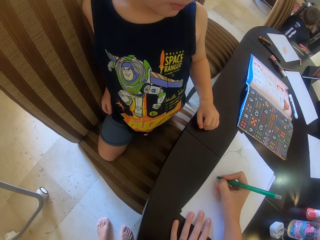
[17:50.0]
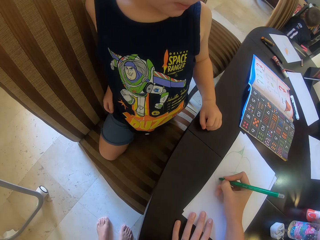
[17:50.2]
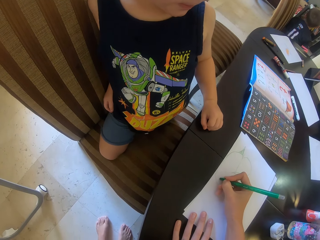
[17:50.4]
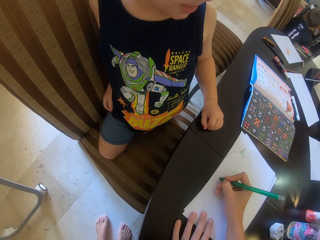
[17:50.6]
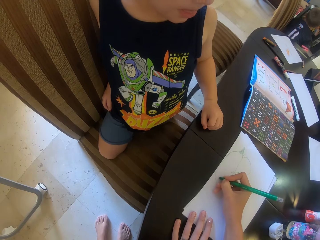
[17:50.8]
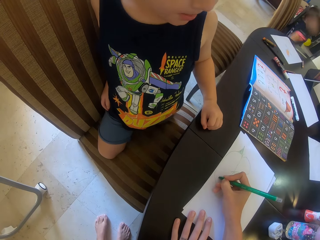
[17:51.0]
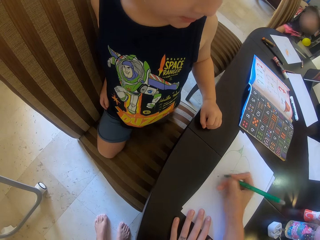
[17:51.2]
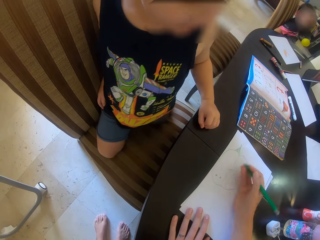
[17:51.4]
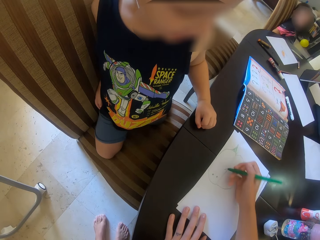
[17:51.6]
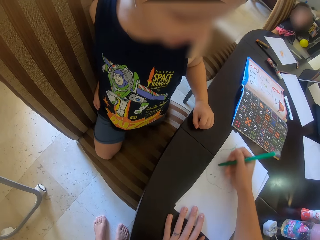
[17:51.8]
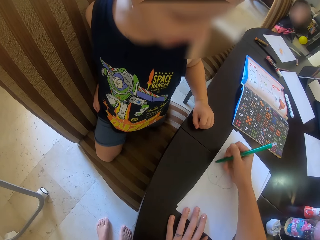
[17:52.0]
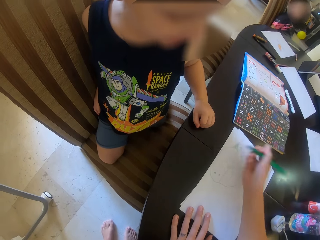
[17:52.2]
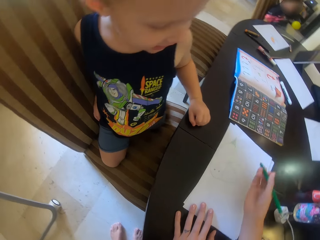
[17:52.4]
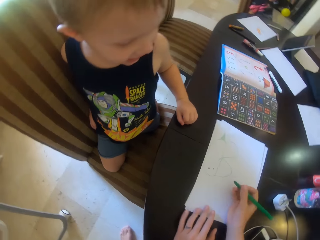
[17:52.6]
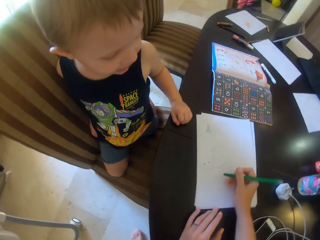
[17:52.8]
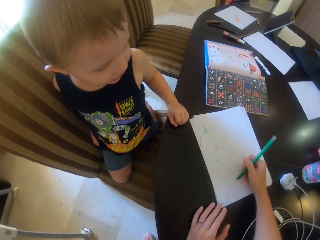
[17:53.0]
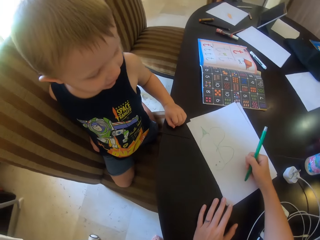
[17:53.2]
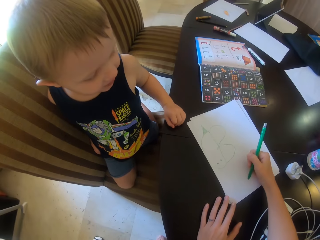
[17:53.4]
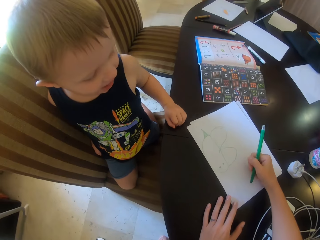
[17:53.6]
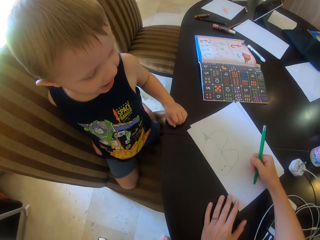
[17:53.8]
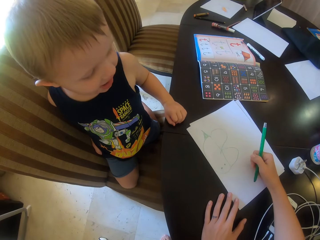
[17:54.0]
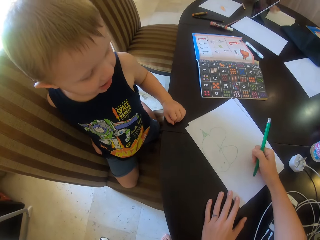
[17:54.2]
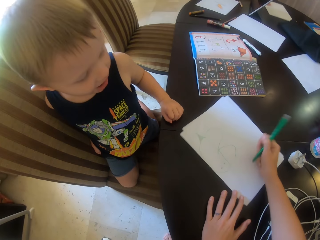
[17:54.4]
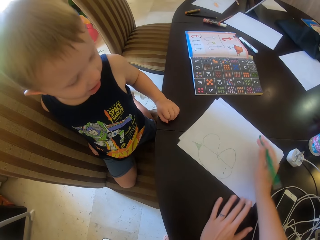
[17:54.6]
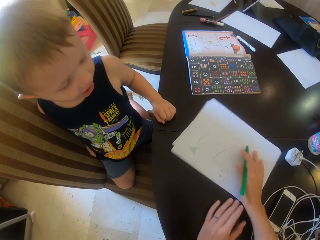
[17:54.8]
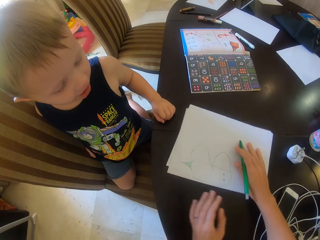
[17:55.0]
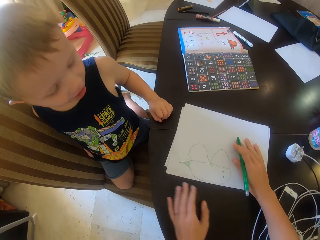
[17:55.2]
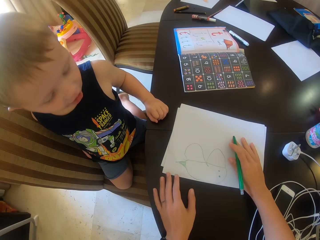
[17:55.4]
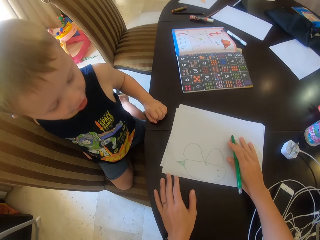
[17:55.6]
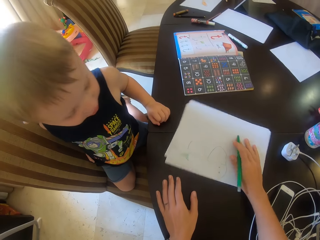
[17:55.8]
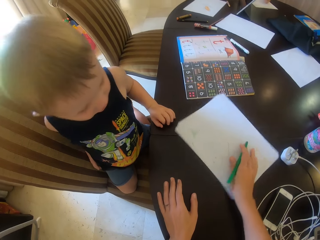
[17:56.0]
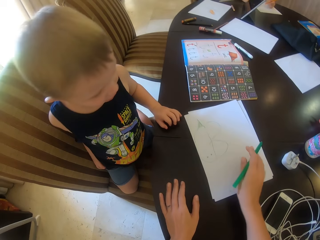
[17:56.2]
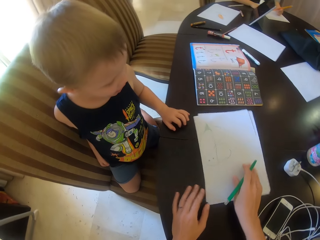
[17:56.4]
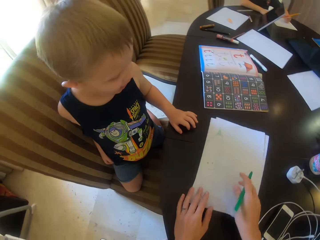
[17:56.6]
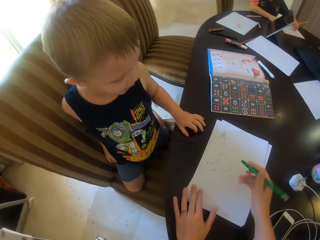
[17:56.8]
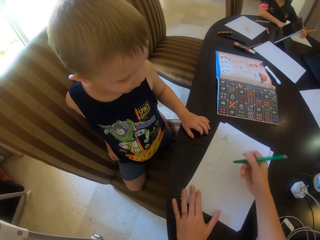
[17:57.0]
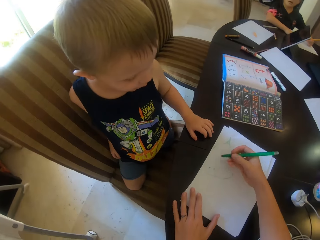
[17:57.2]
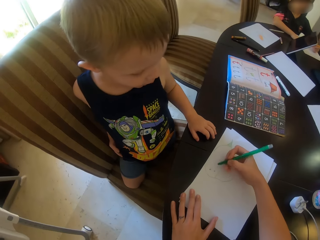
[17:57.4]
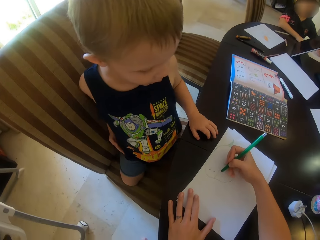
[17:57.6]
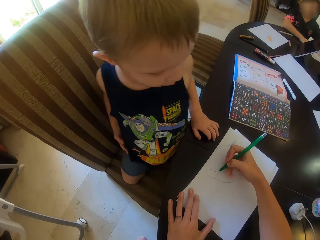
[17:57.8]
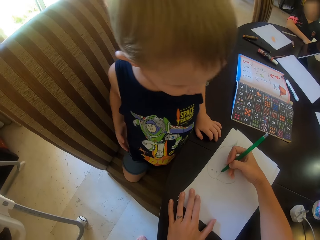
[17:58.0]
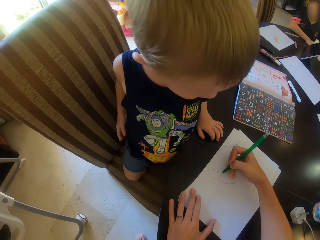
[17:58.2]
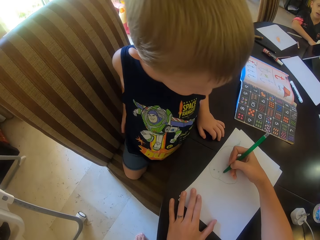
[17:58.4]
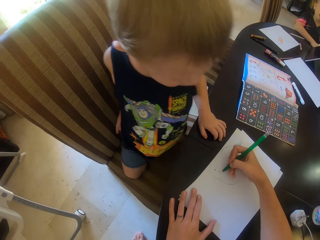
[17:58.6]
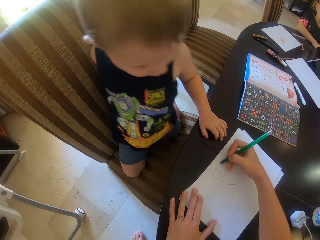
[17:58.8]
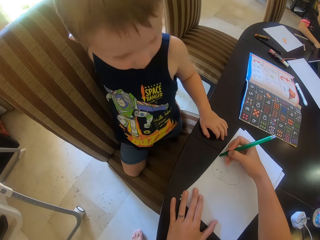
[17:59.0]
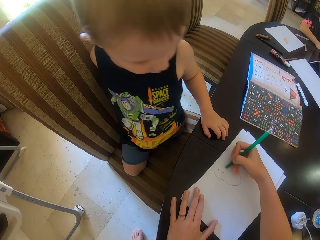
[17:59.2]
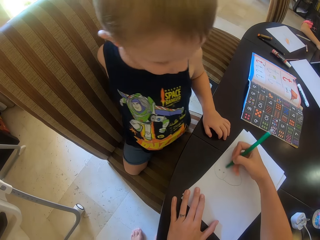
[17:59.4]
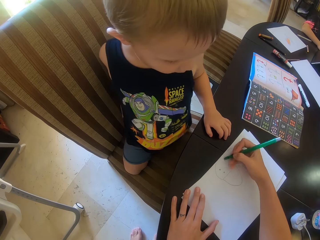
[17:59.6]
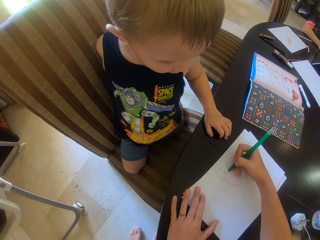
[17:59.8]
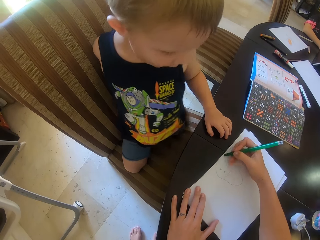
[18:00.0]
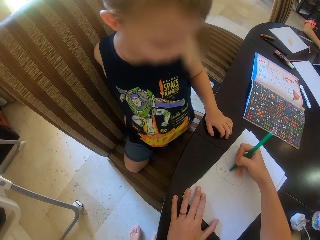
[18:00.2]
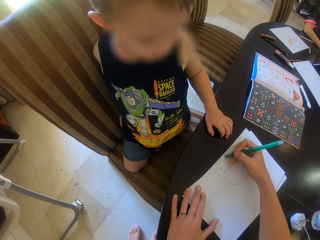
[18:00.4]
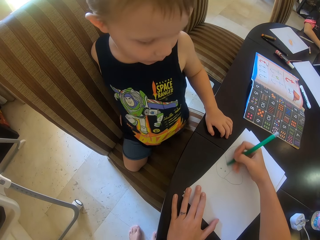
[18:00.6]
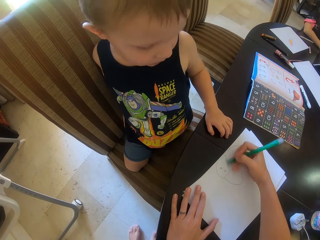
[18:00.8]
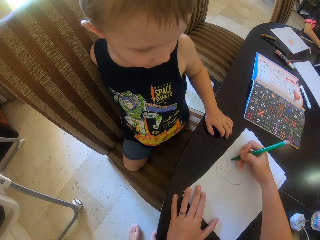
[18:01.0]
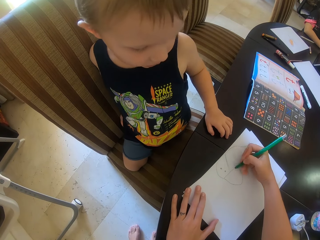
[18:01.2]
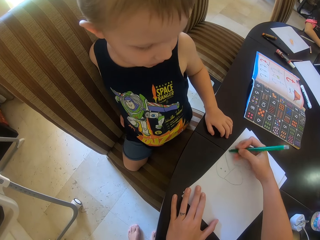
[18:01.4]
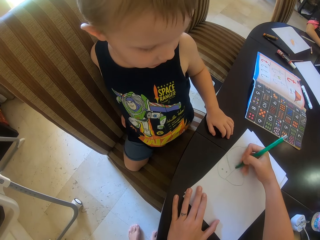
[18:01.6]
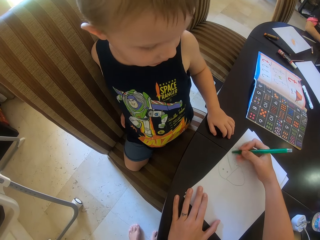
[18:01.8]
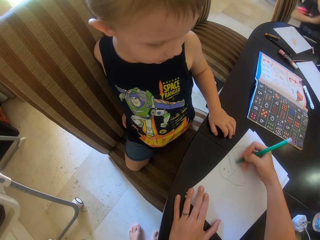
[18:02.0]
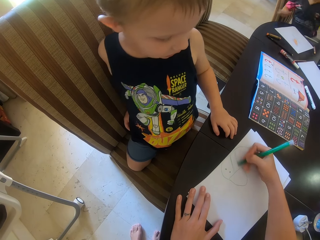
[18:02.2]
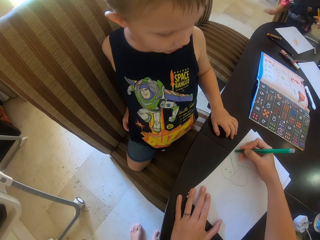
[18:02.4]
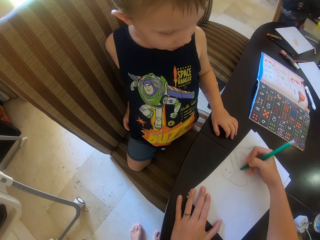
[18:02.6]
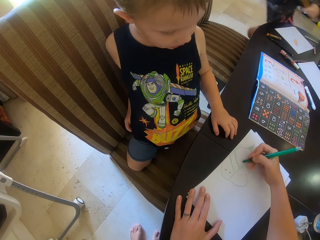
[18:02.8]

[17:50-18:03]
The camera wearer moves the papers. They draw on the paper.

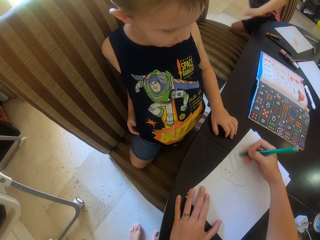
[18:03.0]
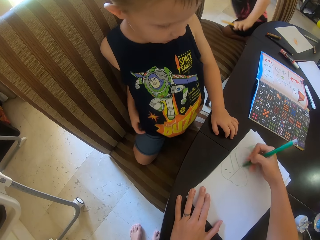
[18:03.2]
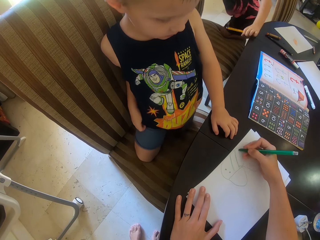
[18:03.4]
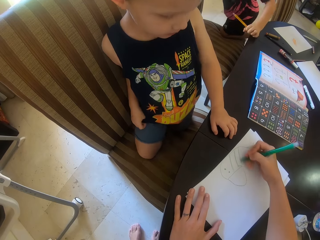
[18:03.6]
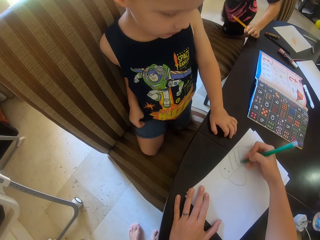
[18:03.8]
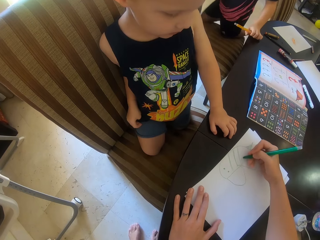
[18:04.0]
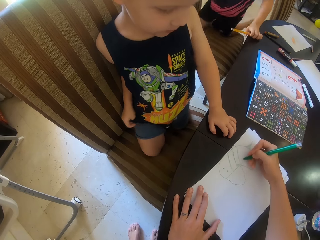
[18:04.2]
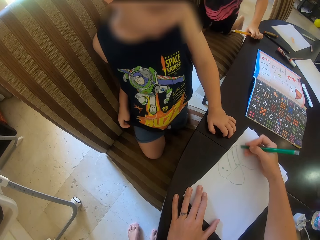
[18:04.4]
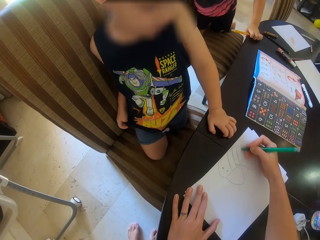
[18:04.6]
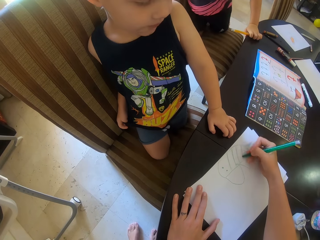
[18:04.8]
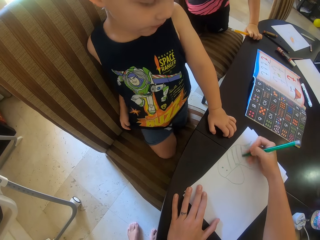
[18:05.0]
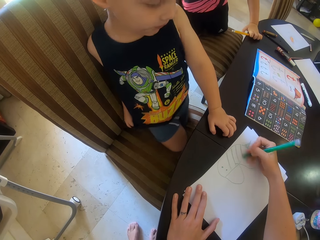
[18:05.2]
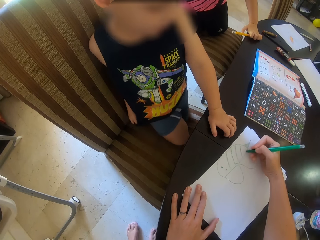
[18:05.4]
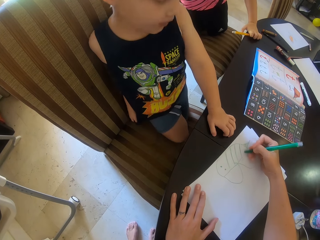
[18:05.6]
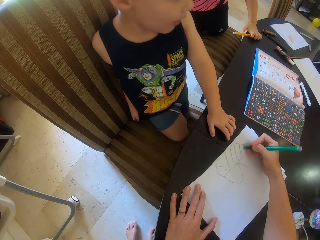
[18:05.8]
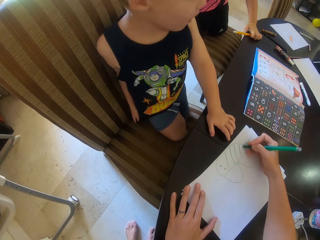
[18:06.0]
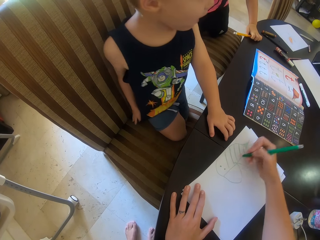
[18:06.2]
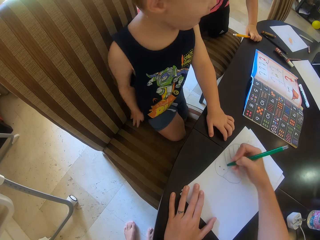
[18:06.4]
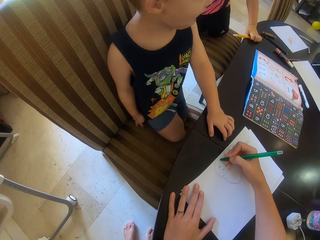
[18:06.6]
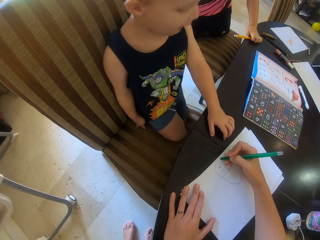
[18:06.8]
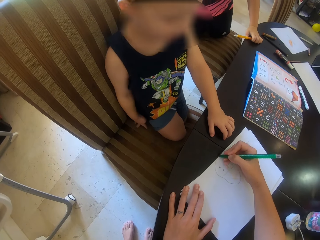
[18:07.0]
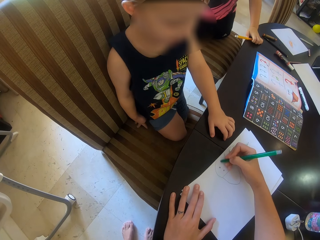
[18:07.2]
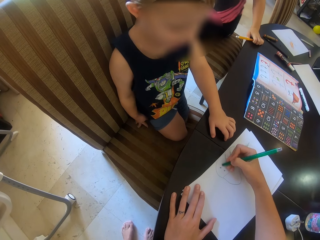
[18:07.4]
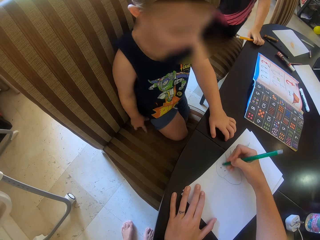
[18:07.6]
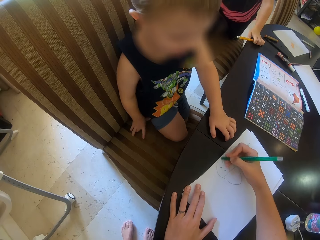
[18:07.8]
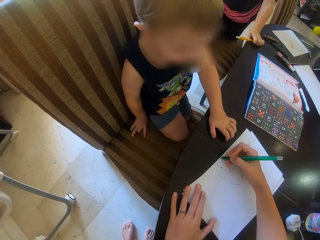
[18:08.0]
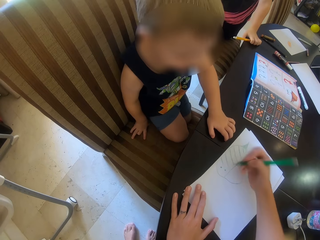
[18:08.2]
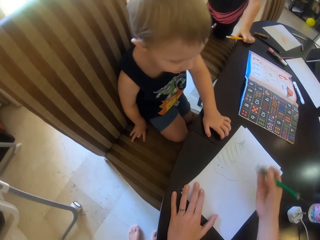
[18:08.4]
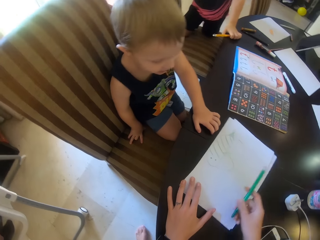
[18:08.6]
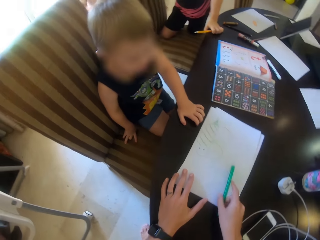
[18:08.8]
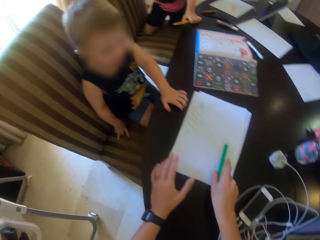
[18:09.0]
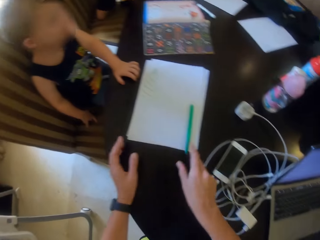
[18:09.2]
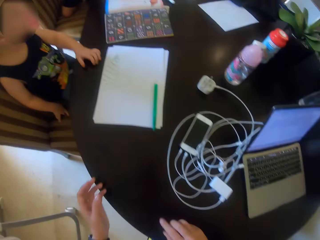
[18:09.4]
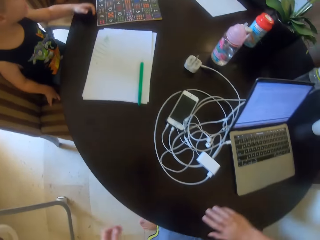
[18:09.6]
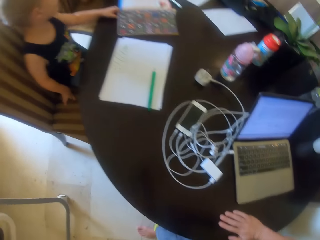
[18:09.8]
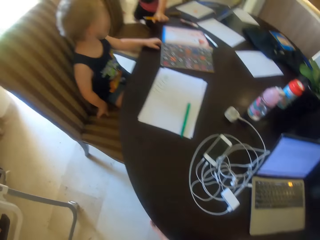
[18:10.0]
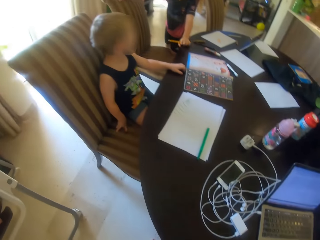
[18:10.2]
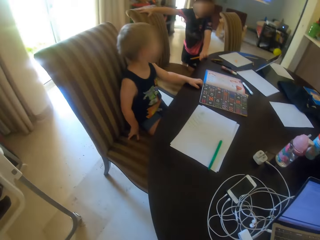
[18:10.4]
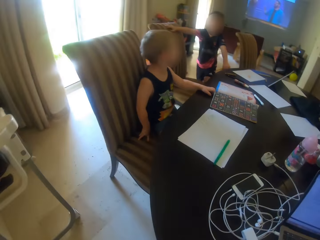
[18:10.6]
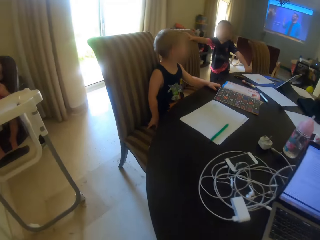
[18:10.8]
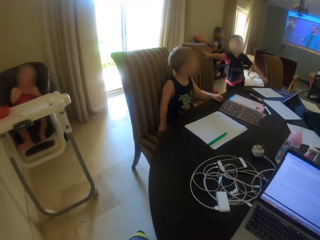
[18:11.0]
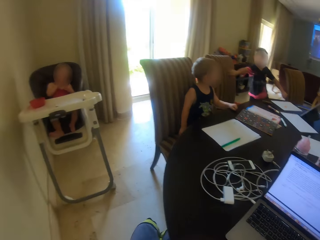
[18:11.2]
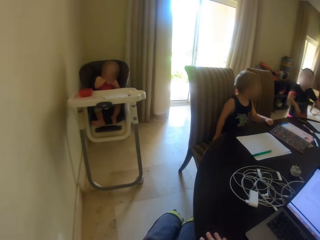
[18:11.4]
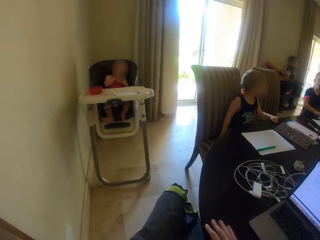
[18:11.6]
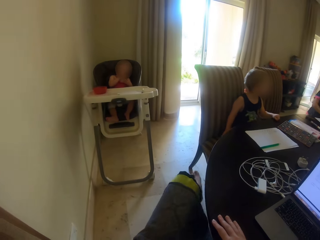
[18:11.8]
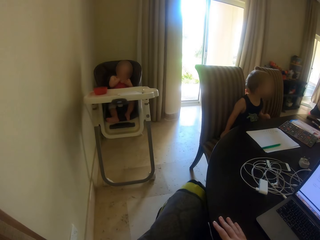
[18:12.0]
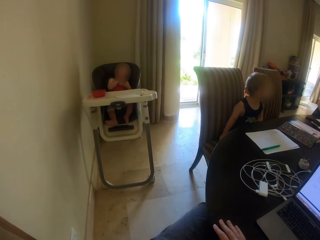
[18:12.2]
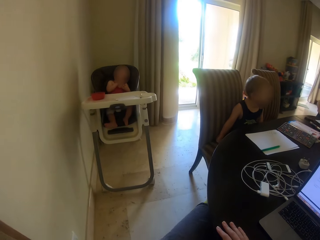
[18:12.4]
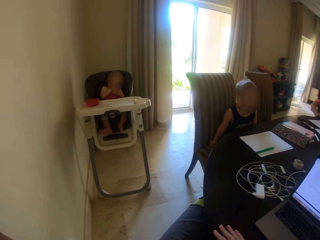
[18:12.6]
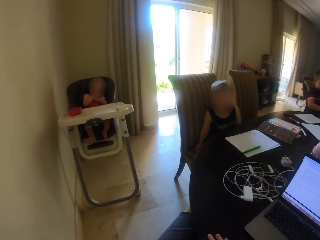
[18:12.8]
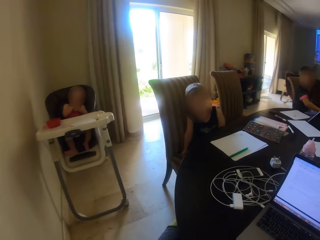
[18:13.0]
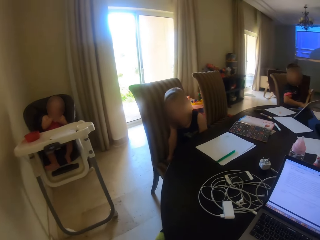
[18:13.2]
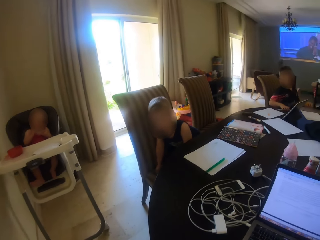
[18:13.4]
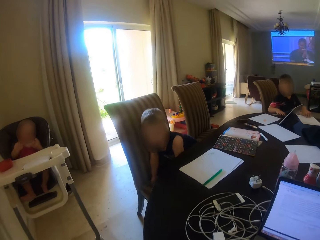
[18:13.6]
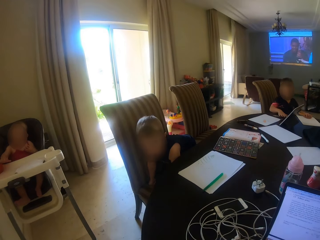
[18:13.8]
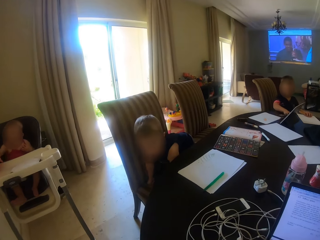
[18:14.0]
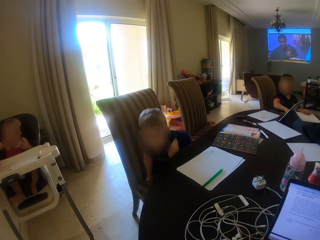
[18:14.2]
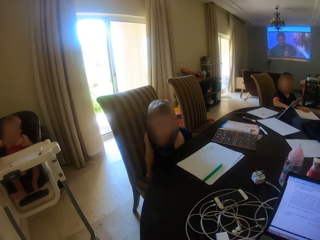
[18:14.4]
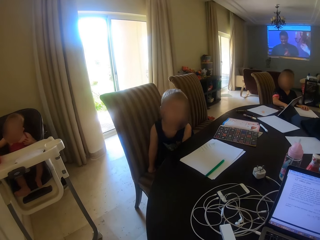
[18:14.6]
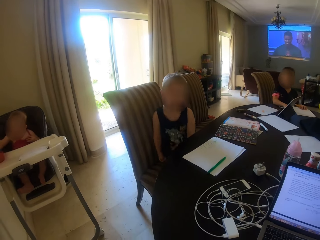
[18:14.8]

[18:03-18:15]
The camera wearer puts down the pen, sits on the chair and moves.
